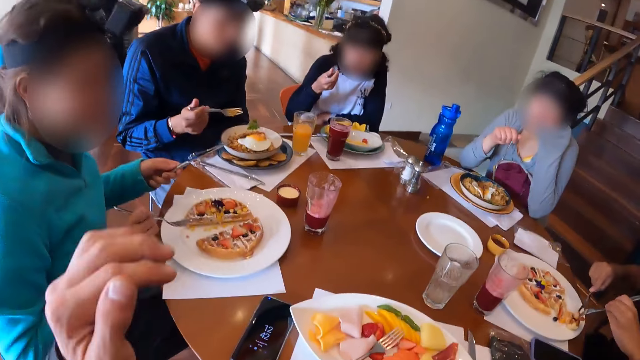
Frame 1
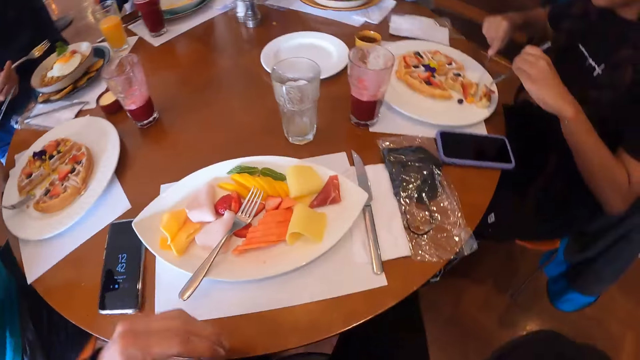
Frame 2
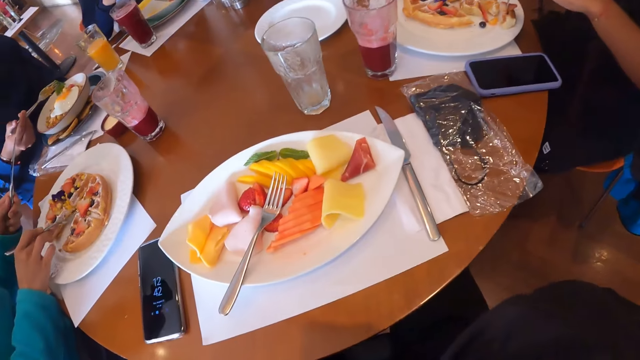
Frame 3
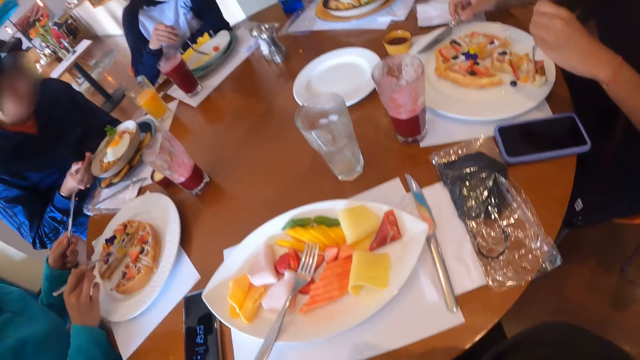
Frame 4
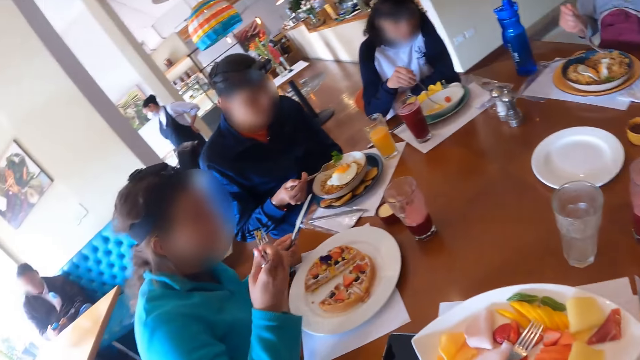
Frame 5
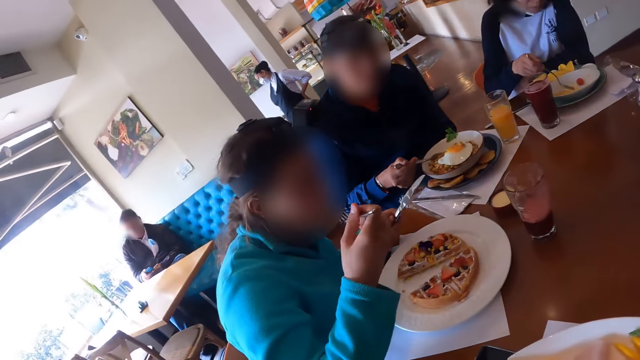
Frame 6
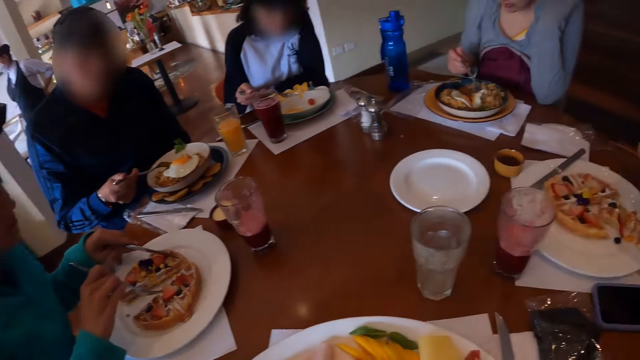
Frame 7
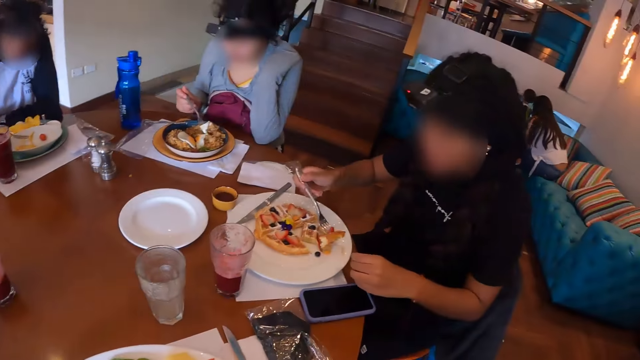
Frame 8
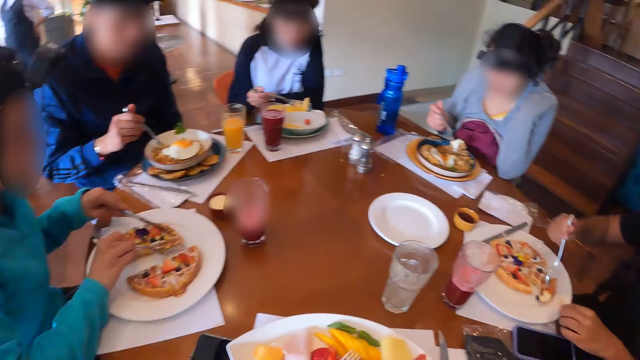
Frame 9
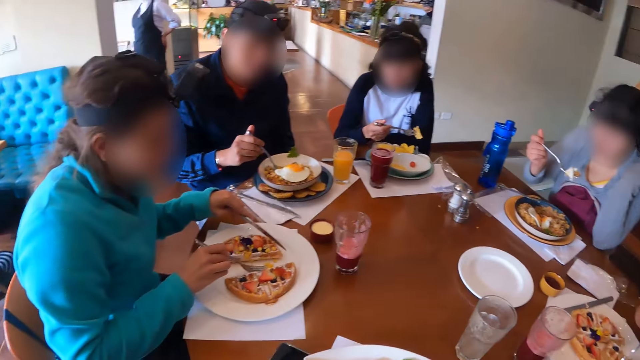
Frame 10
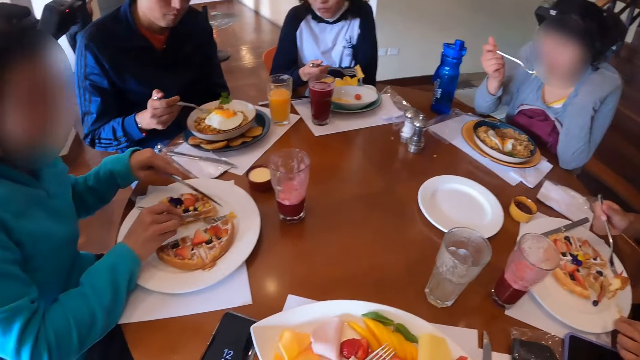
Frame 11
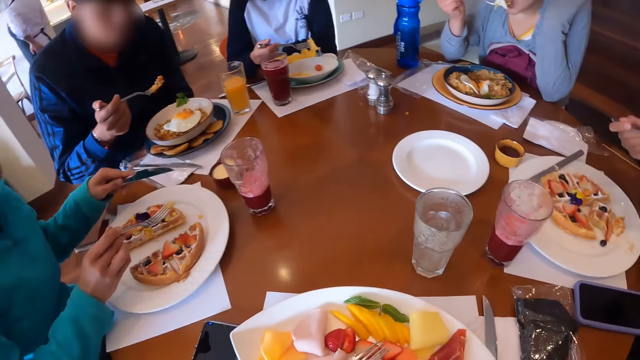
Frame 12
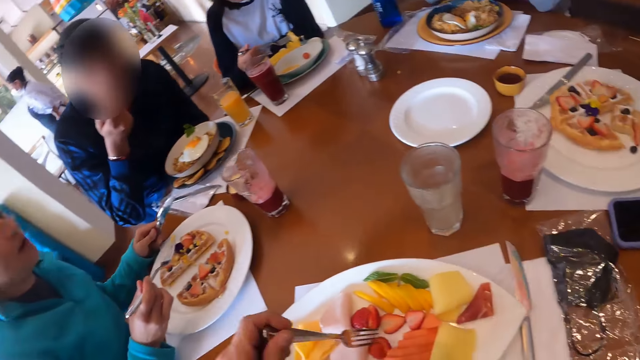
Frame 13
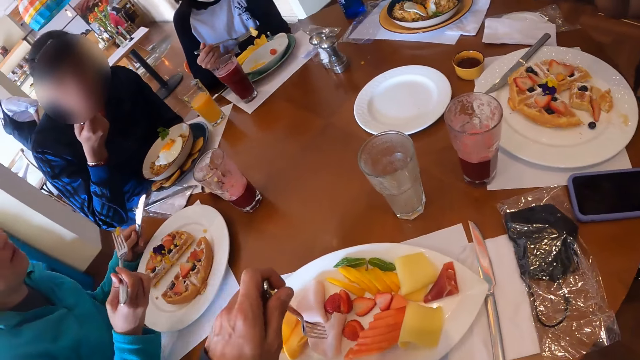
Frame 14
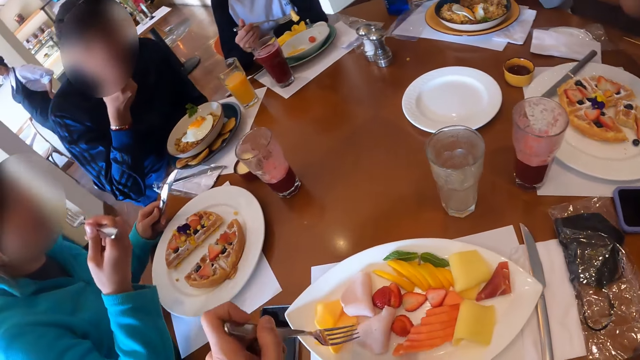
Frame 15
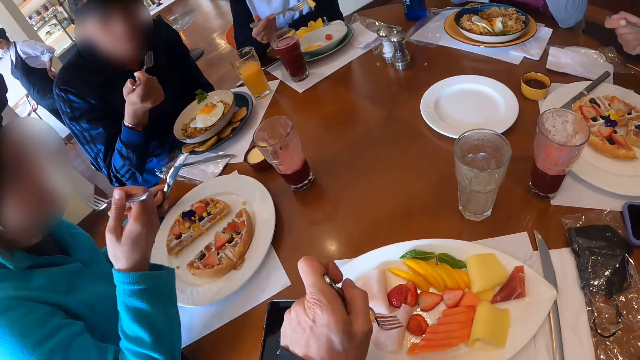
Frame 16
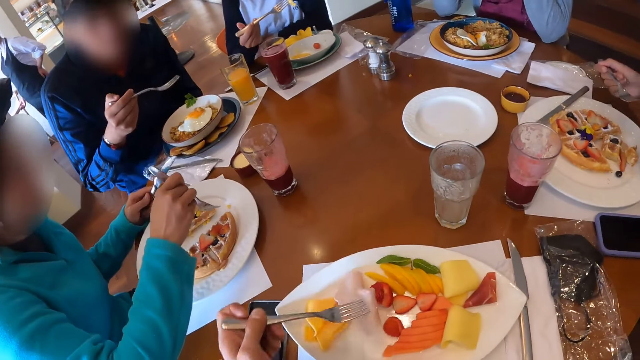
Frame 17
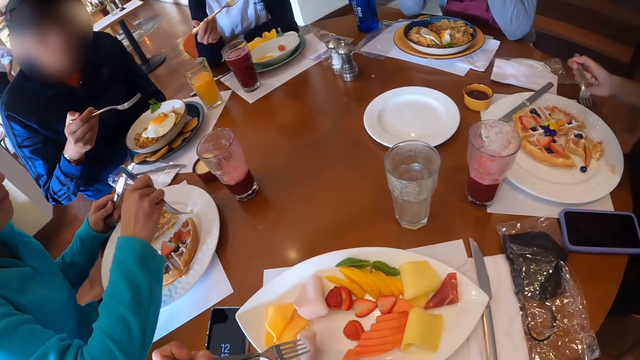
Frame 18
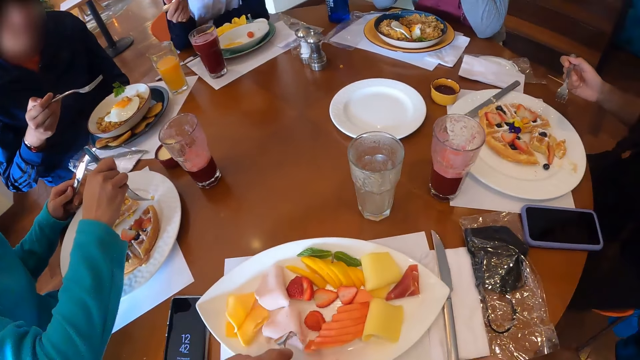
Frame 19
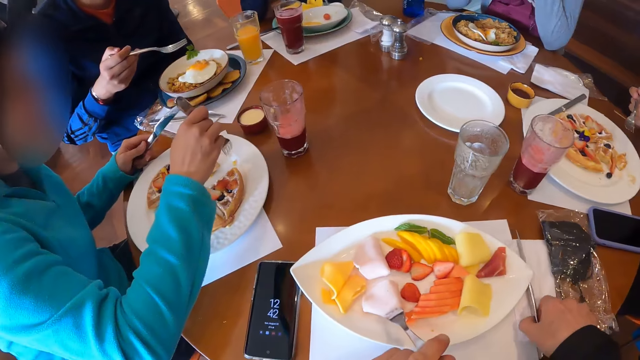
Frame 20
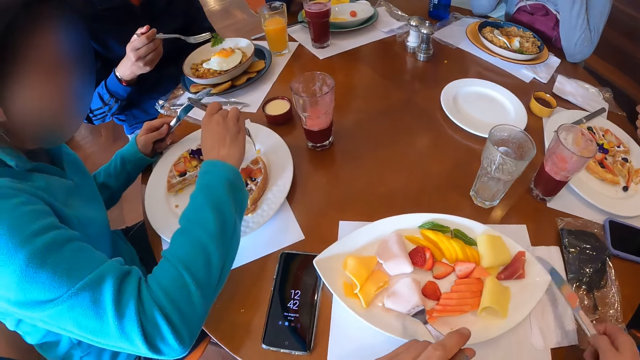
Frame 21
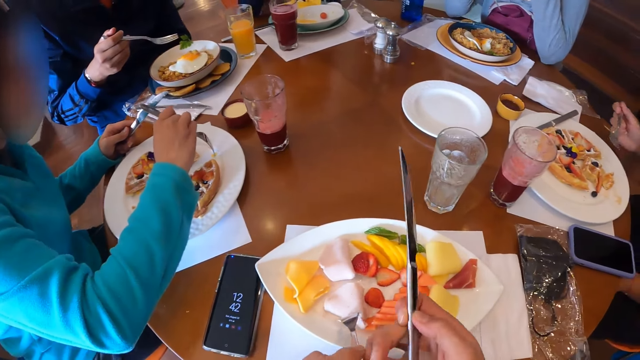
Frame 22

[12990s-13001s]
The camera wearer raises the hands up. A woman picks a waffle crumb from the plate with the fork in her right hand. Another woman places the knife on the plate with her right hand. The camera wearer looks at the food on top of the table. The first woman eats from the fork in her right hand. A third woman picks from the plate of crudites with the fork in her right hand. The camera wearer looks around the table. The second woman transfers the fork from her left hand to her right hand. A fourth woman picks some noodles and egg from the plate with the fork in her right hand. The second woman lifts the fork with the waffles on it from the plate with her right hand. A man picks some noodles and egg from the plate with the fork in his right hand. The first woman picks a waffle crumb from the plate with the fork in her right hand. The fourth woman eats from the fork in her right hand. The camera wearer picks the fork from the plate with his left hand. The man eats from the fork in his right hand. The camera wearer eats with the fork on top of the table. The first woman eats from the fork in her right hand. The camera wearer holds a mangosteen fruit slice on the plate of crudites with the fork in his left hand. The first woman picks a waffle crumb from the plate with the fork in her right hand. The camera wearer picks a knife or spoon from the table with his right hand. He interchanges the fork in his left hand for the knife in his right hand.

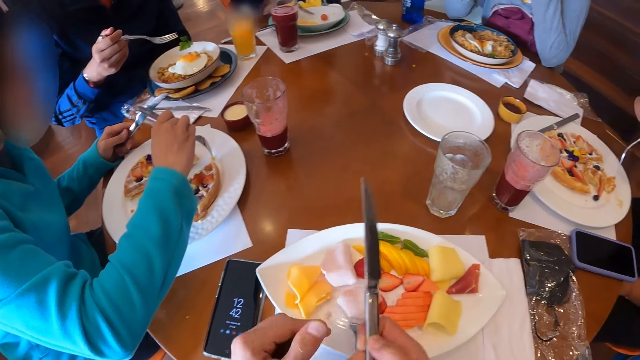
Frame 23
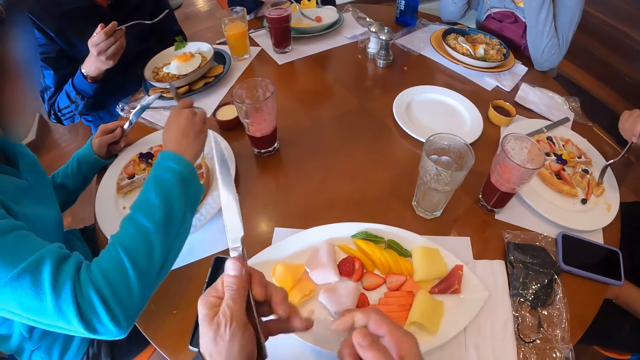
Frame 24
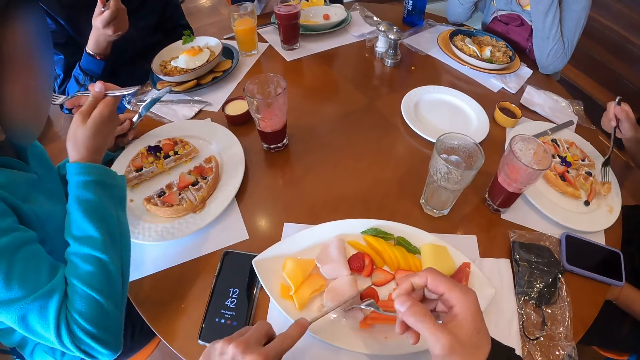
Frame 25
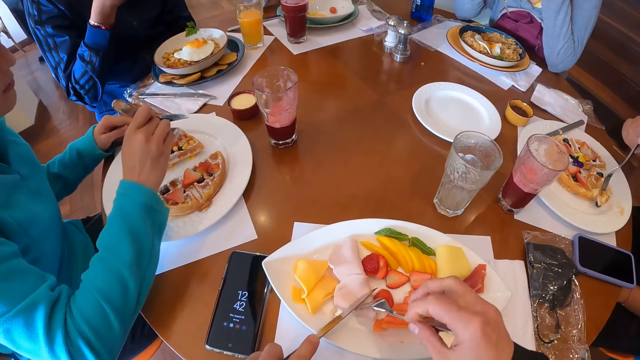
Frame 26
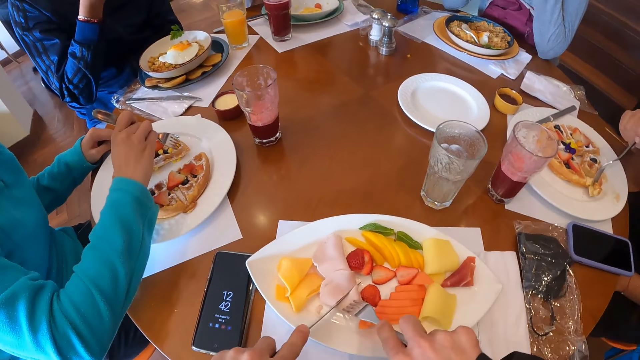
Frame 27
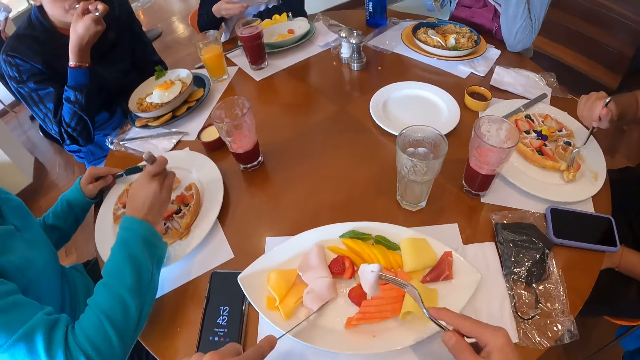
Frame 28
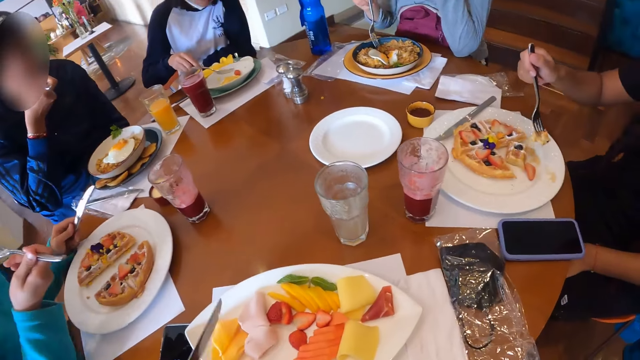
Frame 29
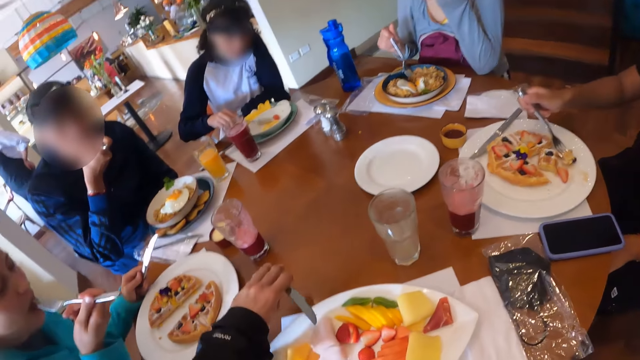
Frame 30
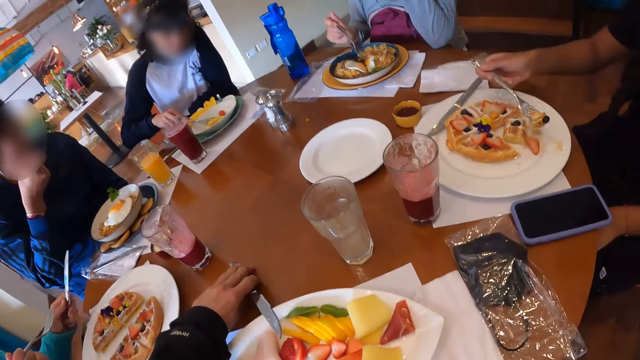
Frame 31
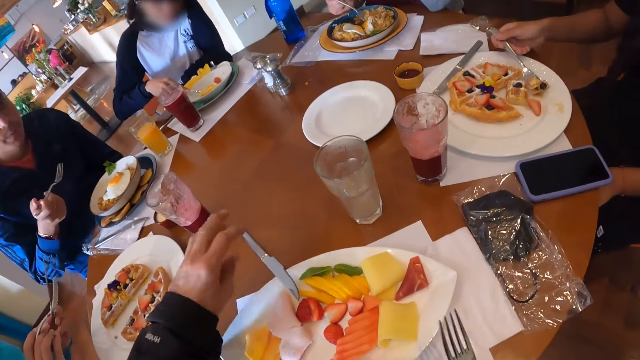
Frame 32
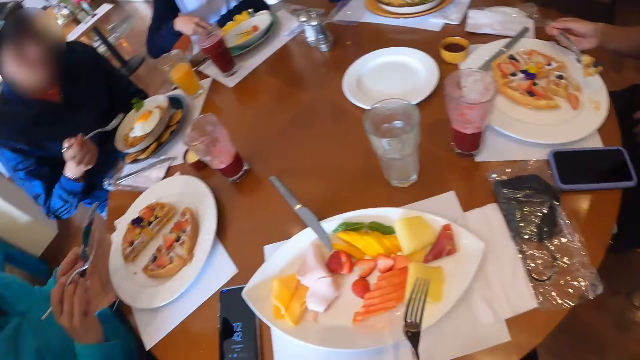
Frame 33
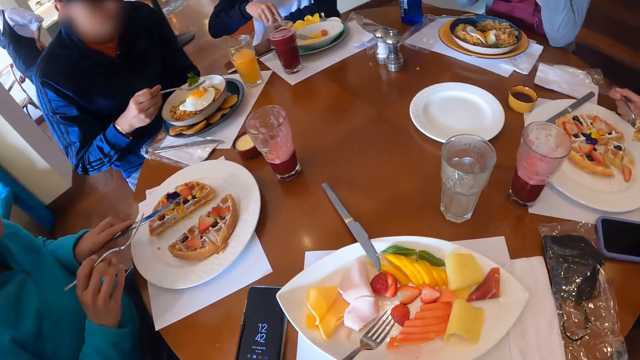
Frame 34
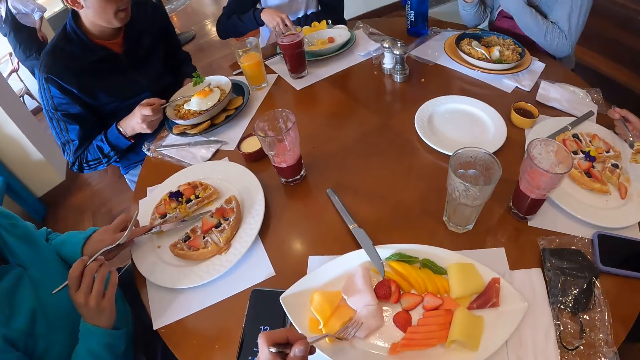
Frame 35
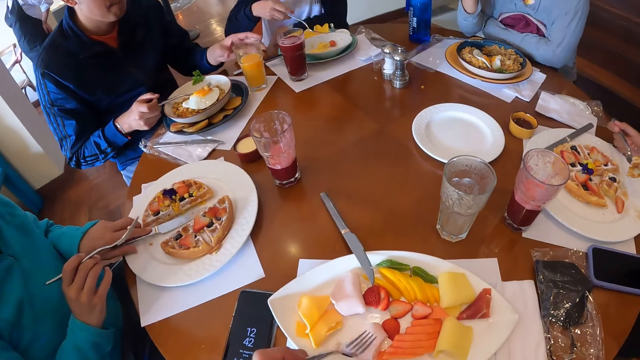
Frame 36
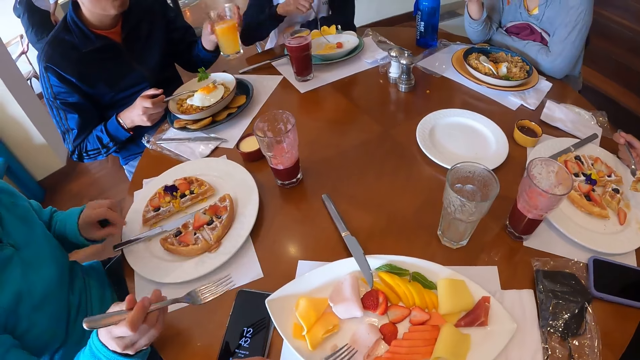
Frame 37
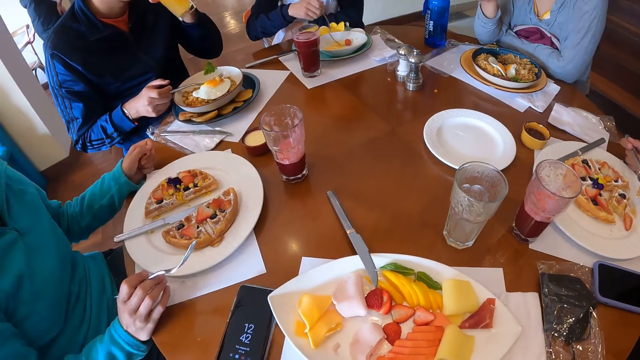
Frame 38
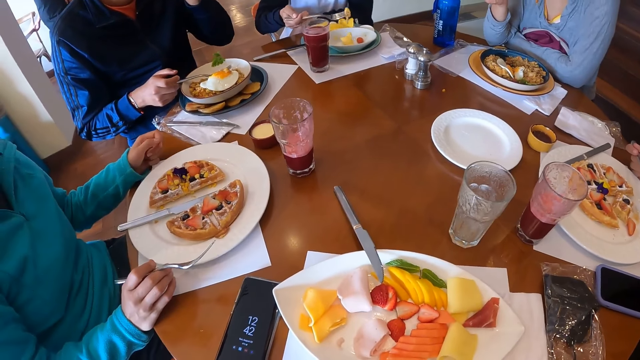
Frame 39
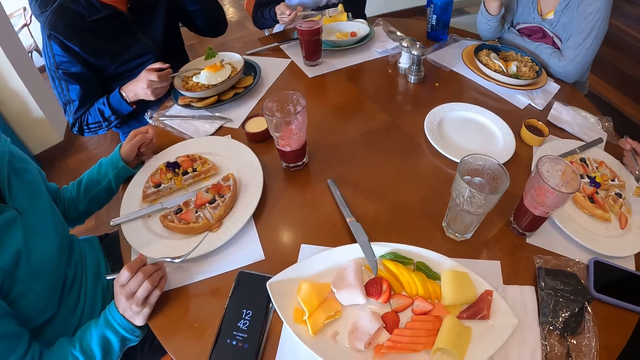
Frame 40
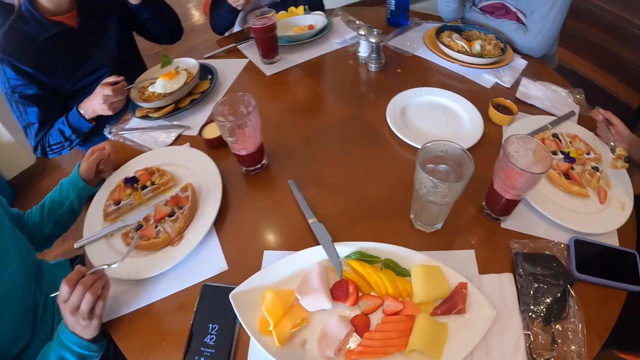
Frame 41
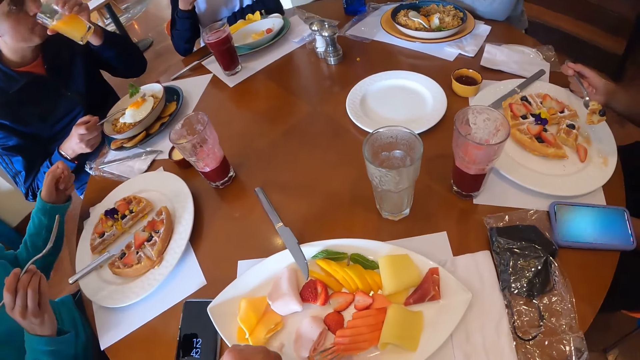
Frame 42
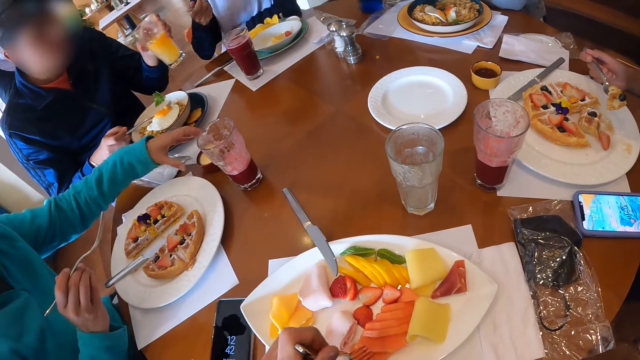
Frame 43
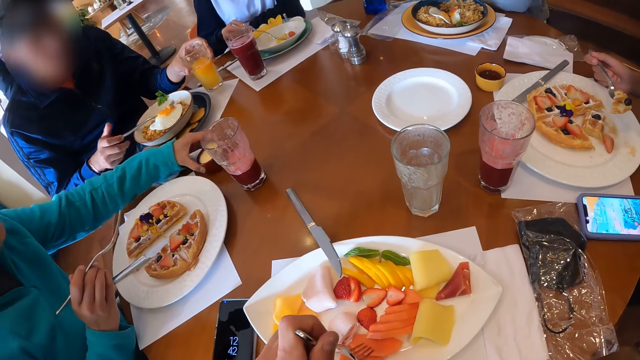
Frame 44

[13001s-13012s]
A woman picks some waffles with the fork in her right hand. Another woman eats from the fork in her right hand. The camera wearer cuts the mangosteen fruit slice on the plate of crudites with the knife or spoon in his left hand. A third woman moves a mango fruit slice on the plate of crudites with the fork in her right hand. The second woman picks a waffle crumb from the plate with the fork in her right hand. The camera wearer eats from the fork in his right hand. The second woman eats from the fork in her right hand. A fourth woman picks some noodles and egg from the plate with the fork in her right hand. The third woman picks from the plate of crudites with the fork in her right hand. The camera wearer places the knife on the plate with his left hand. He transfers the fork in his right hand to his left hand. A man places the fork on the plate with his right hand. The second woman places the knife on the plate with her left hand. The camera wearer moves the mangosteen fruit slice on the plate of crudites with the fork in his left hand. He eats with the fork. The man picks a glass of juice from the table mat on the table with his left hand and drinks from the glass of juice in his left hand. The camera wearer picks from the plate of crudites with the fork in his left hand. The second woman picks the bowl of cream from the table with her left hand. The man places the cup of juice on the table mat on the table with his left hand.
